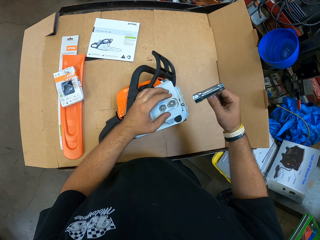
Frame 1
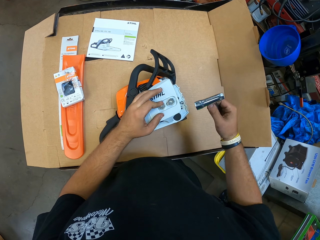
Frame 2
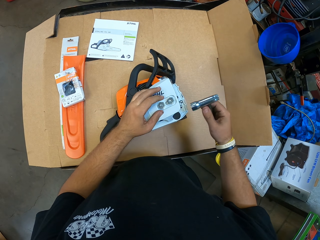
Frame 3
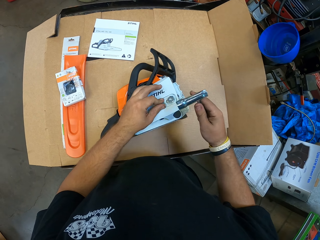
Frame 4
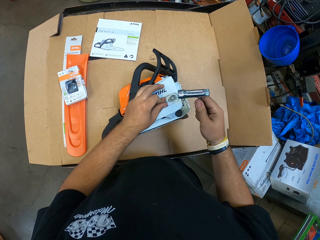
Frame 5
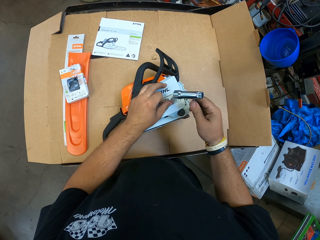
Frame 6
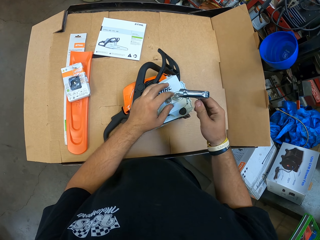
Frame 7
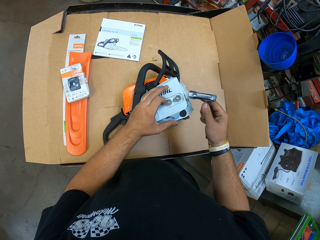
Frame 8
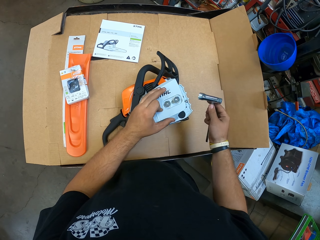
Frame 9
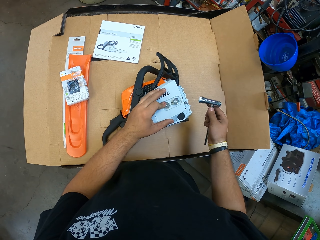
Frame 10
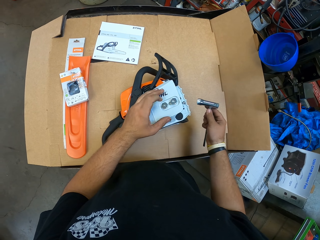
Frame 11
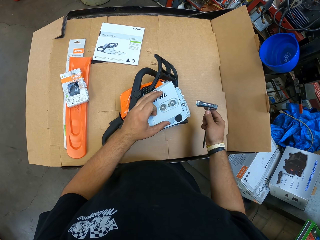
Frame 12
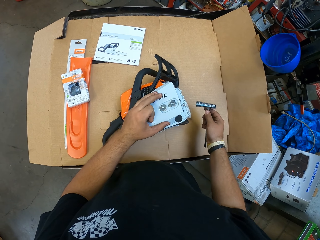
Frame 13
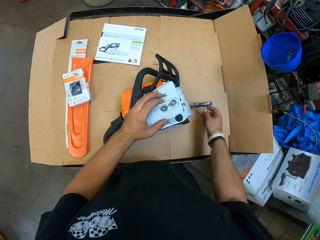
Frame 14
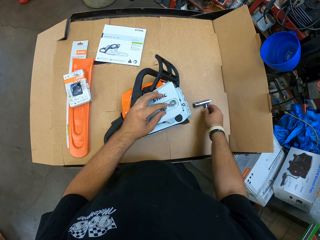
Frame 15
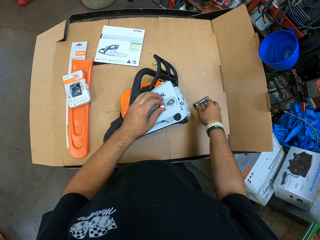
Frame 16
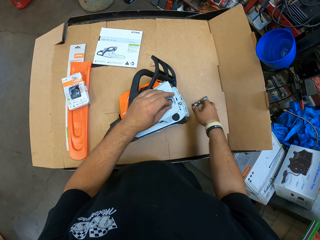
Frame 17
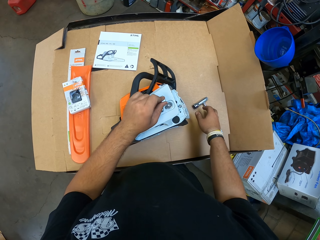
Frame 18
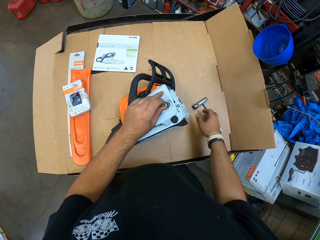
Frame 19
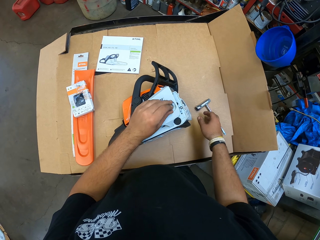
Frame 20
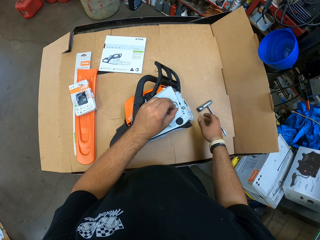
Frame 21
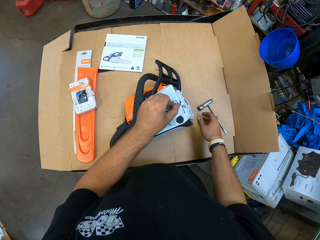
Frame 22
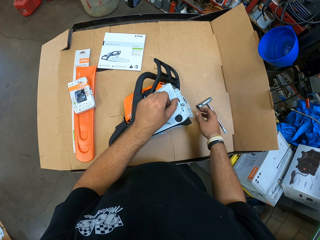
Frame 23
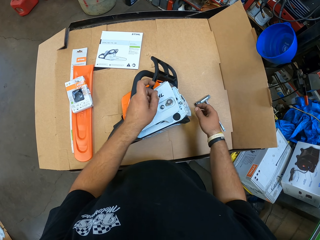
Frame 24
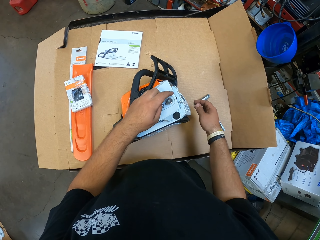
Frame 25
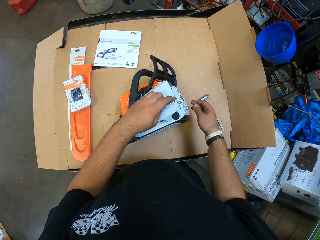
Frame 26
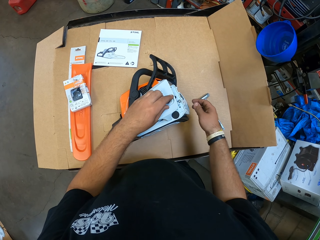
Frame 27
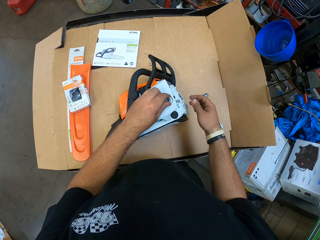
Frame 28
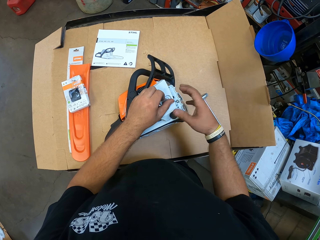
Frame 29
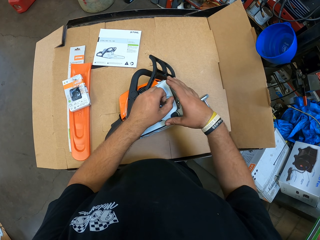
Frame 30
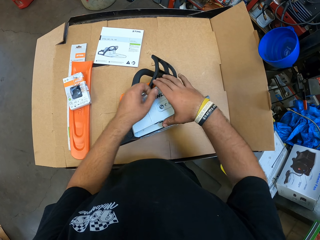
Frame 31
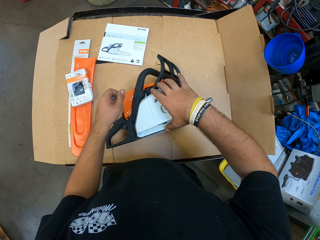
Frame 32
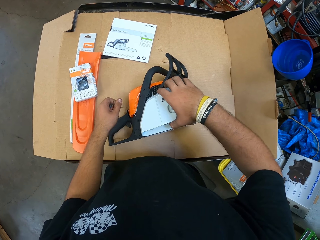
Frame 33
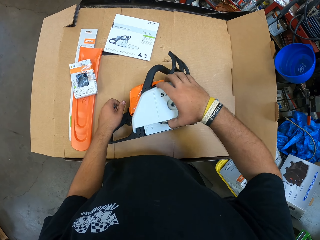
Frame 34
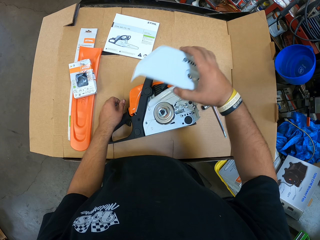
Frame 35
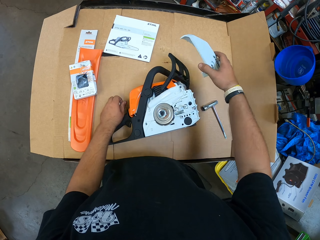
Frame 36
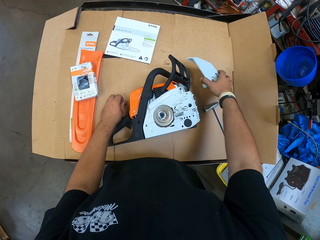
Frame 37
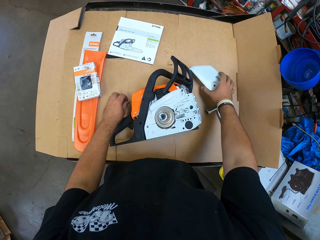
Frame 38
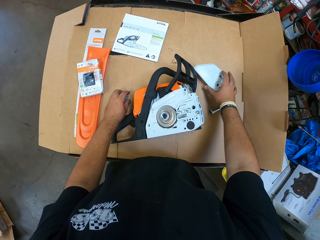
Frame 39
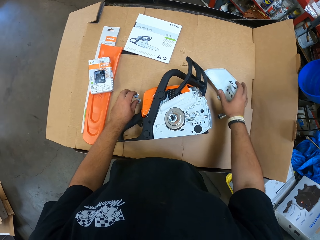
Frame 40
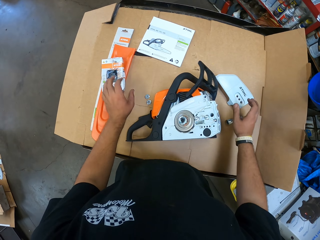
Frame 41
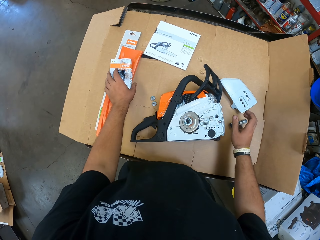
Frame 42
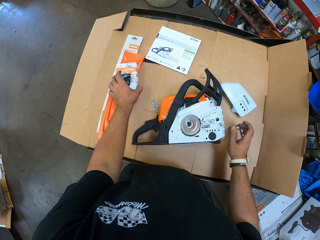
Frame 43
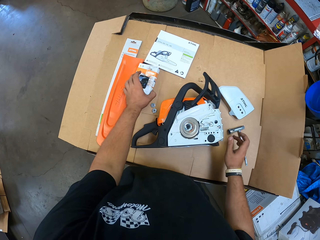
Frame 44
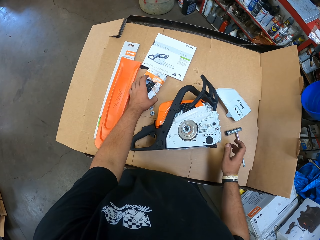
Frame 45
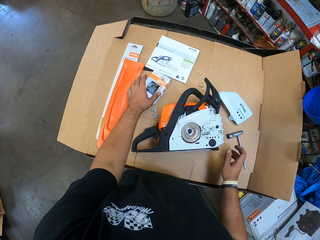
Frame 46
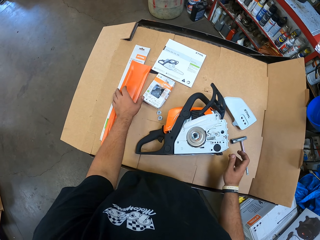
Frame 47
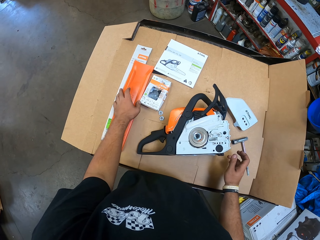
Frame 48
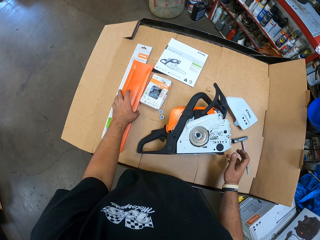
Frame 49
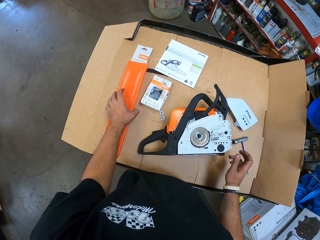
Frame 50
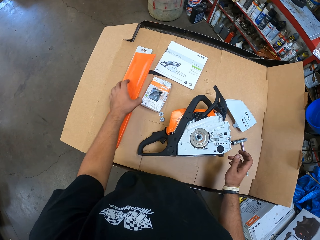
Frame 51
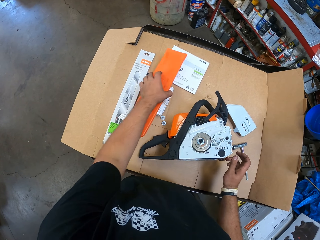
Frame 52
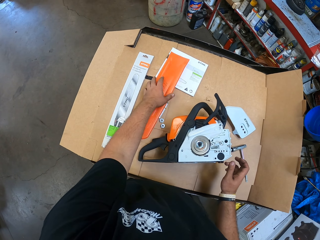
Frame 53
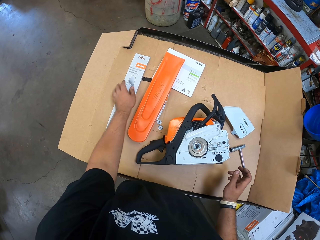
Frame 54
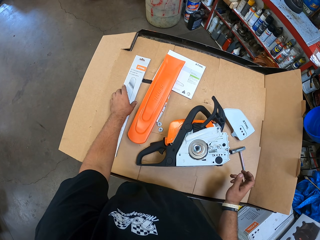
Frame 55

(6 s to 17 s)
The camera wearer loosens the screw nuts on the motor. They hold a box spanner or screwdriver. They adjust the bolt by hand. They loosen the screw nuts on the motor and put the box spanner or screwdriver down. They hold the screw nuts, take off the motor cover, and put the motor cover and screw nuts down. They move a carton box aside and move a blade cover aside.

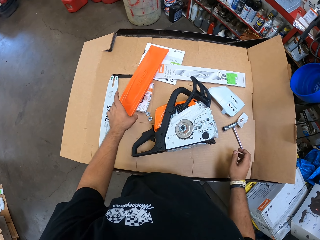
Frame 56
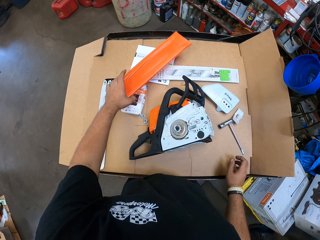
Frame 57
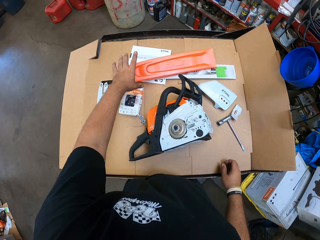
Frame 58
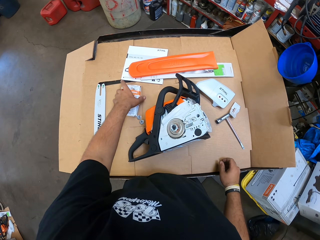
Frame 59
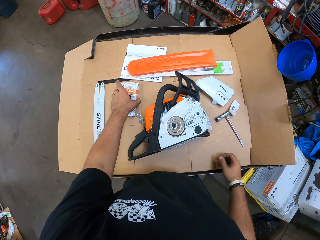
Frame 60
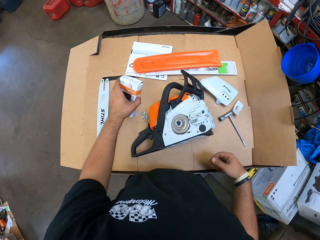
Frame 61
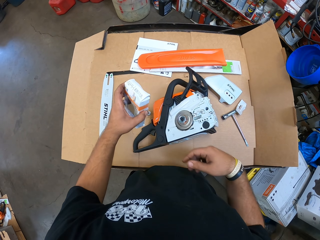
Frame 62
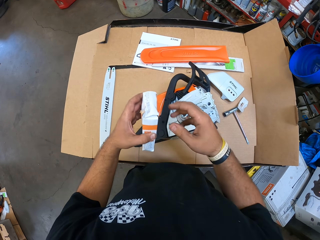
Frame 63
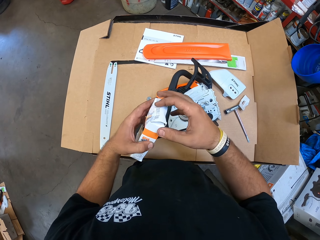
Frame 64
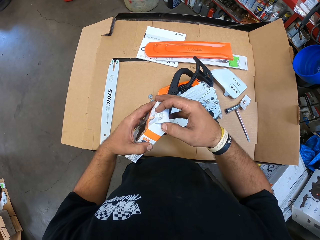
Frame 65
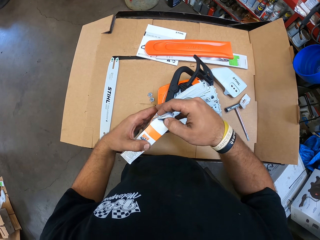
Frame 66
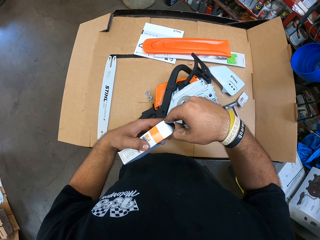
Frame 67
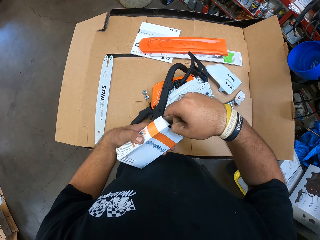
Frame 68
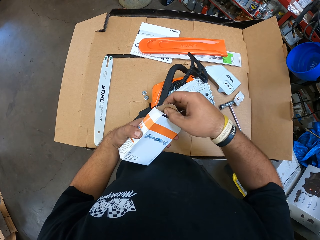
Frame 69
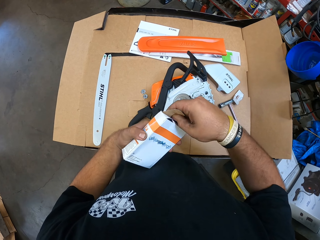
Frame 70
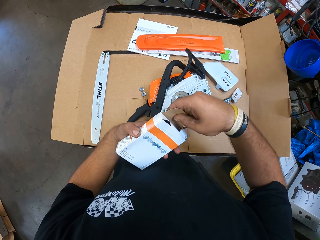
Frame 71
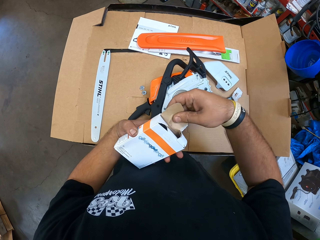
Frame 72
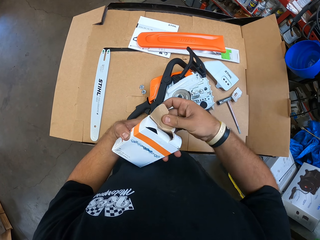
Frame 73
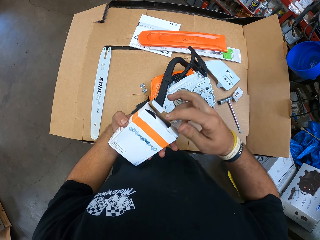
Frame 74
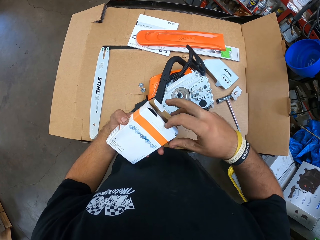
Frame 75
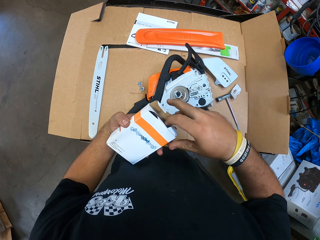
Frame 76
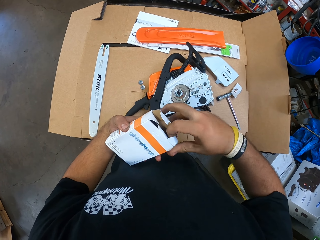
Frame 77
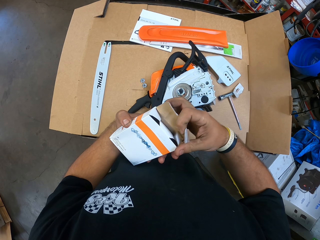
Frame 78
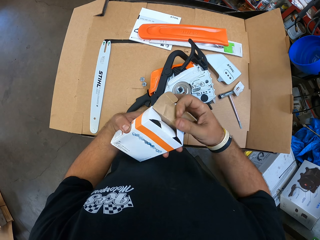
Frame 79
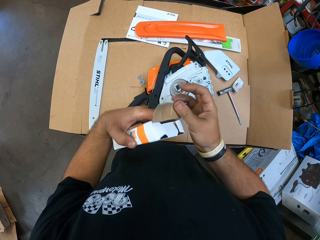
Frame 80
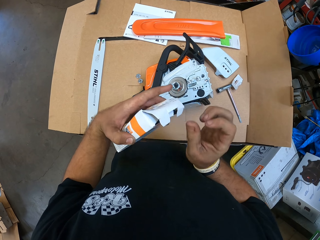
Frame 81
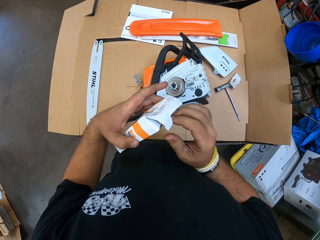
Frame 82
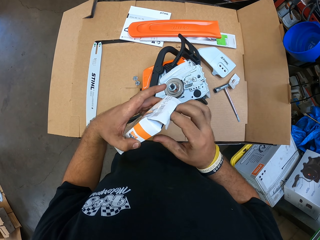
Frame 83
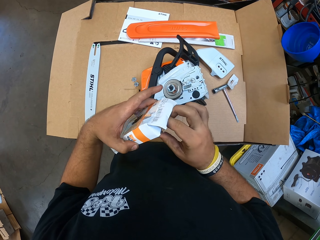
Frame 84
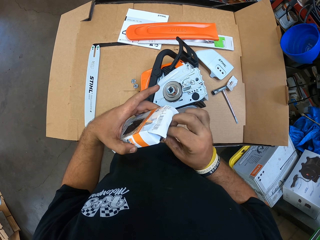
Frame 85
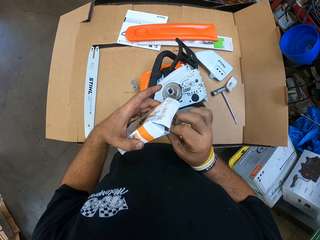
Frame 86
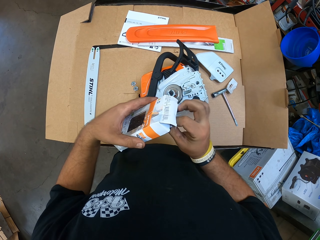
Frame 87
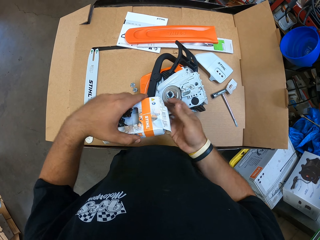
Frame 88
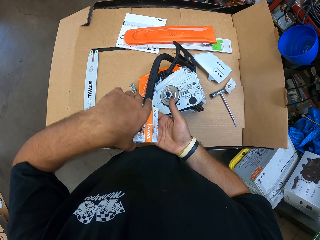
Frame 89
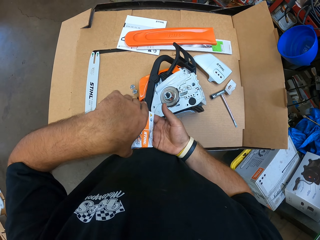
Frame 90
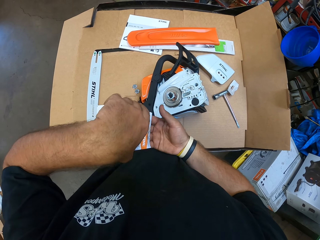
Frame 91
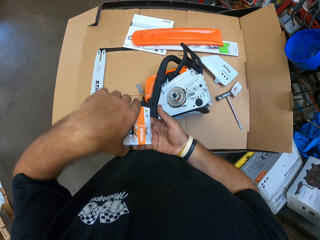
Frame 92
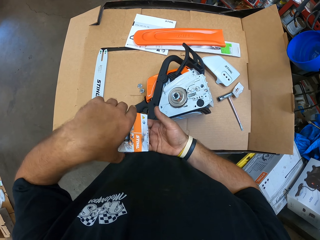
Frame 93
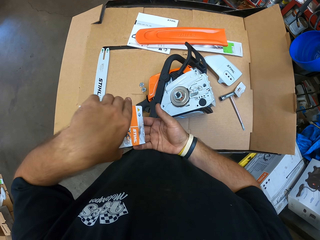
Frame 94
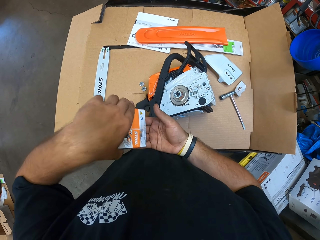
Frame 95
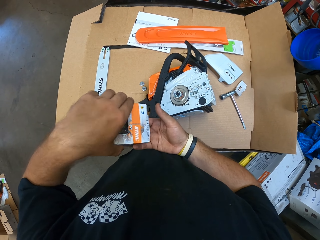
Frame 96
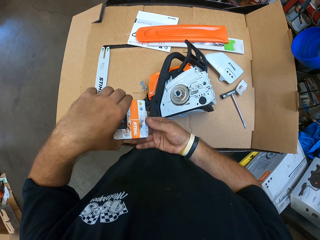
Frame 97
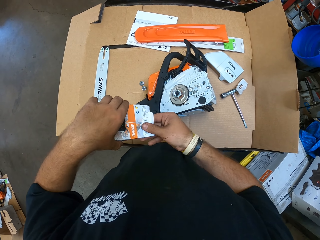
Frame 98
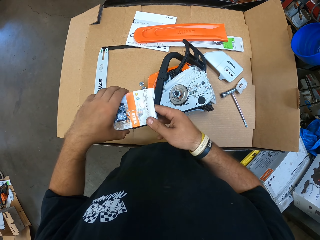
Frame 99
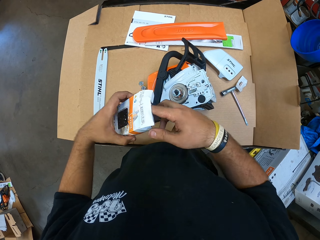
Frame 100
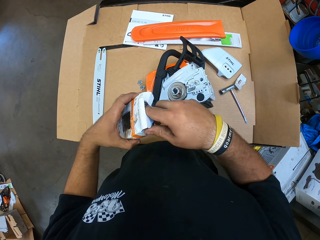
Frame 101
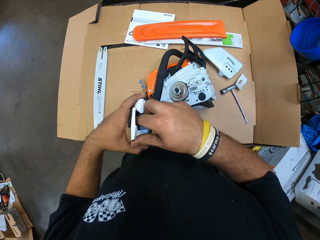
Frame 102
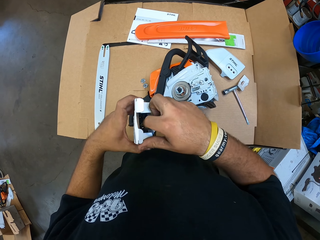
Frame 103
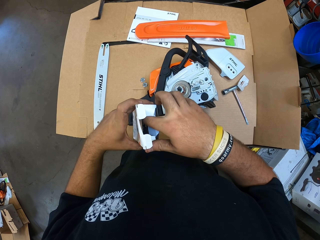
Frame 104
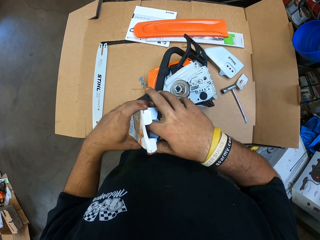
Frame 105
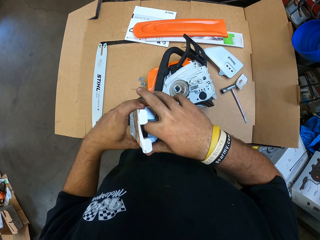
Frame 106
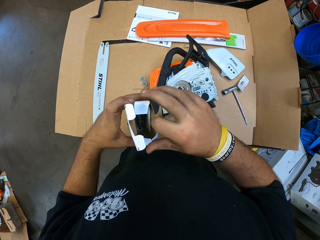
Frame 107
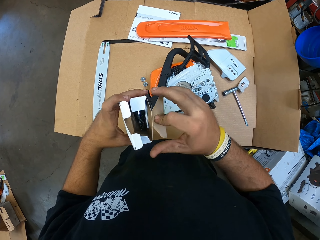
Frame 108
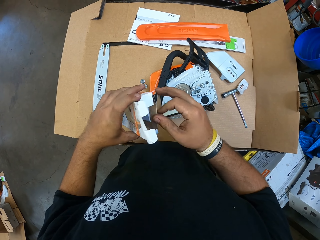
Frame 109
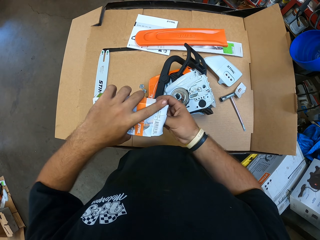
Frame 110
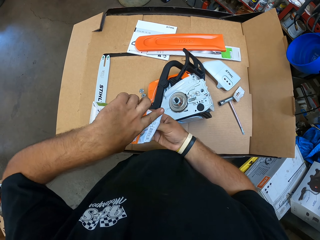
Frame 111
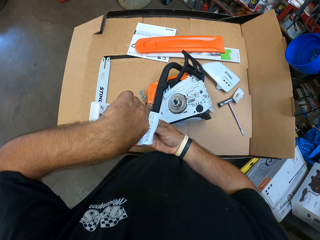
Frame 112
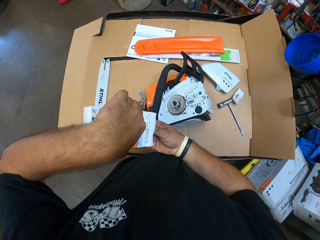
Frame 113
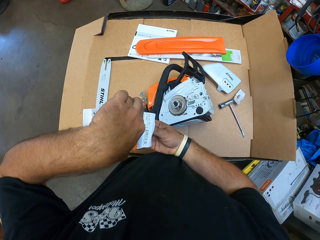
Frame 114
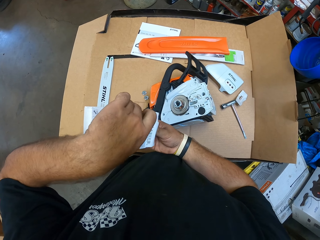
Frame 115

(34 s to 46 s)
The camera wearer moves the blade cover on the box. They grab a carton box, open the carton box, and take out a chain or ring from the carton box.
